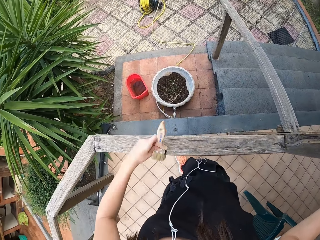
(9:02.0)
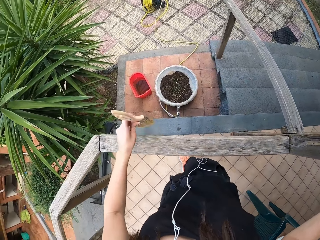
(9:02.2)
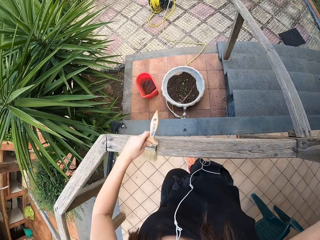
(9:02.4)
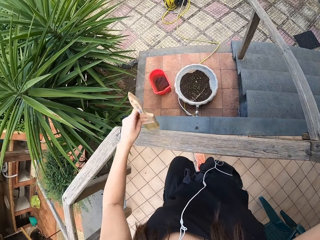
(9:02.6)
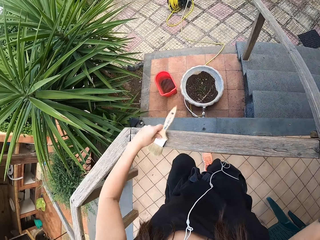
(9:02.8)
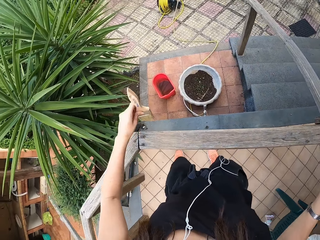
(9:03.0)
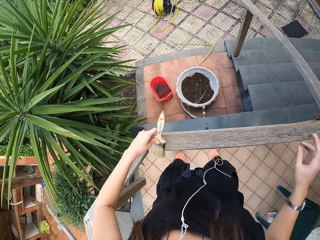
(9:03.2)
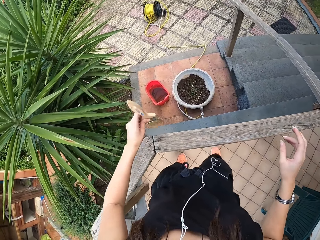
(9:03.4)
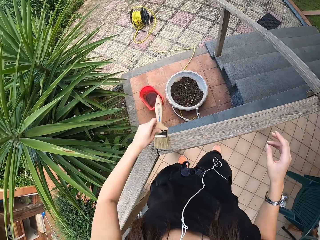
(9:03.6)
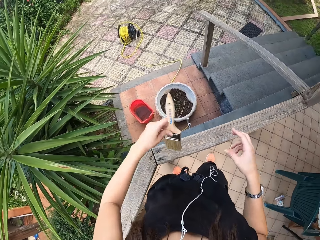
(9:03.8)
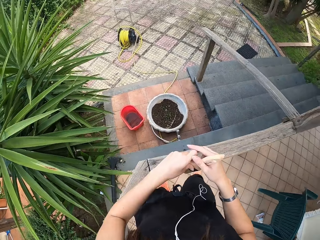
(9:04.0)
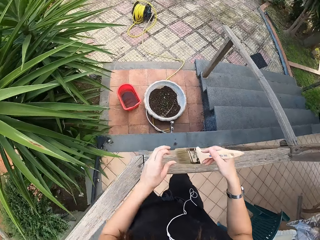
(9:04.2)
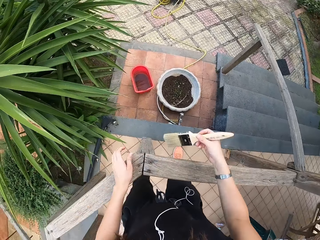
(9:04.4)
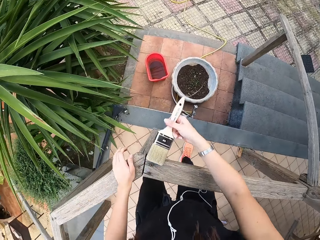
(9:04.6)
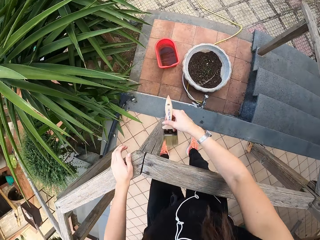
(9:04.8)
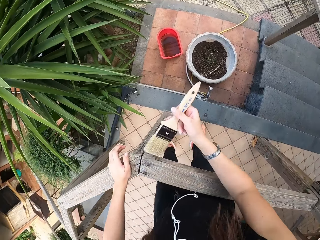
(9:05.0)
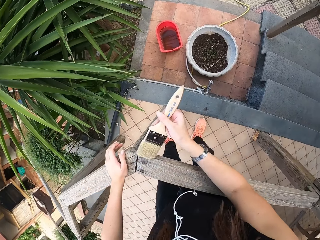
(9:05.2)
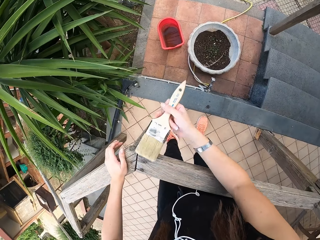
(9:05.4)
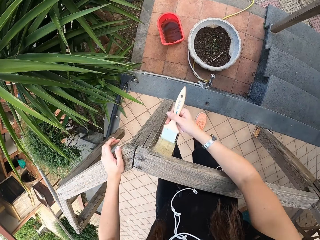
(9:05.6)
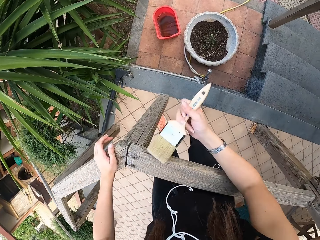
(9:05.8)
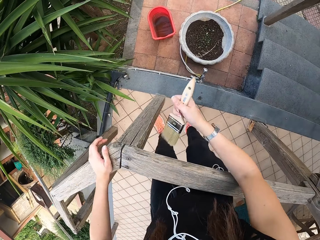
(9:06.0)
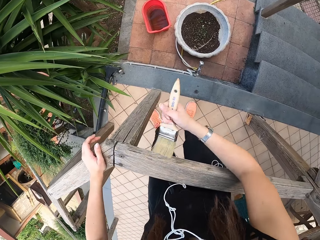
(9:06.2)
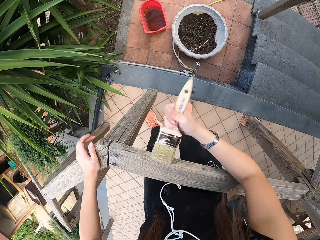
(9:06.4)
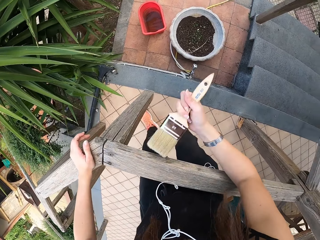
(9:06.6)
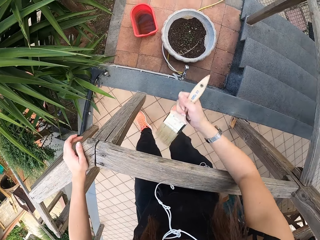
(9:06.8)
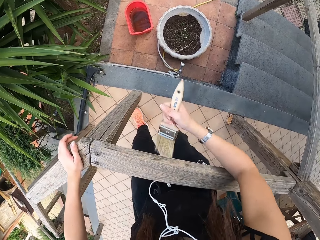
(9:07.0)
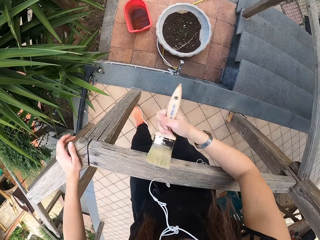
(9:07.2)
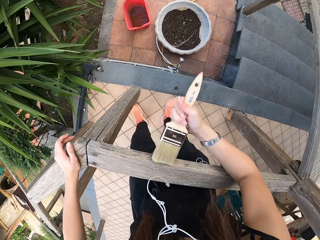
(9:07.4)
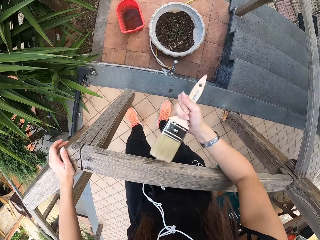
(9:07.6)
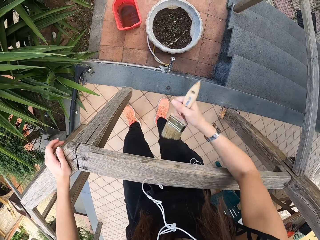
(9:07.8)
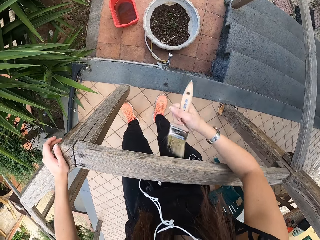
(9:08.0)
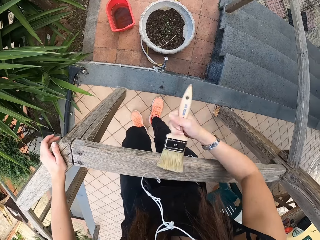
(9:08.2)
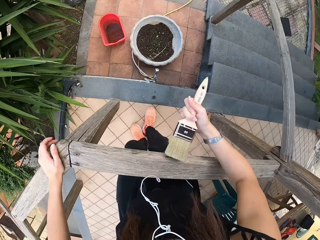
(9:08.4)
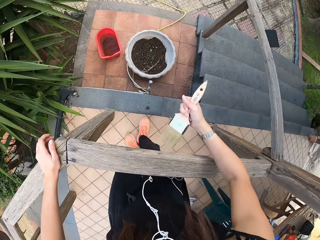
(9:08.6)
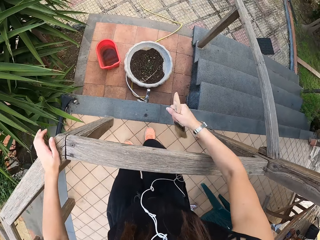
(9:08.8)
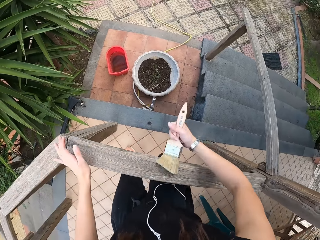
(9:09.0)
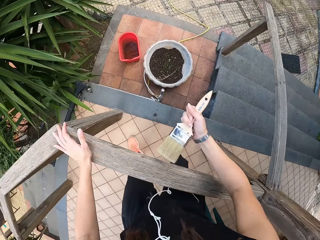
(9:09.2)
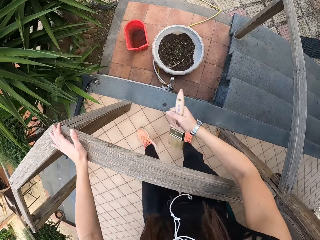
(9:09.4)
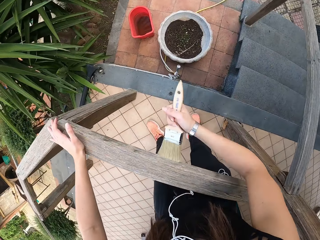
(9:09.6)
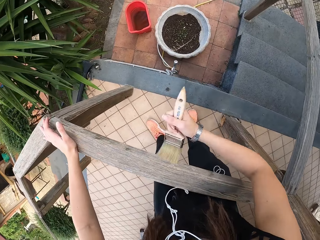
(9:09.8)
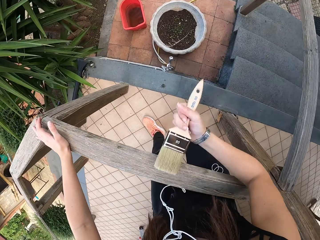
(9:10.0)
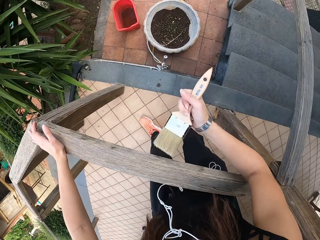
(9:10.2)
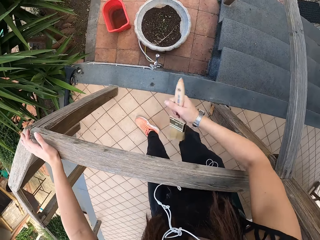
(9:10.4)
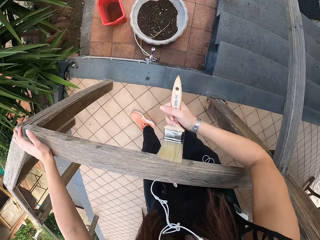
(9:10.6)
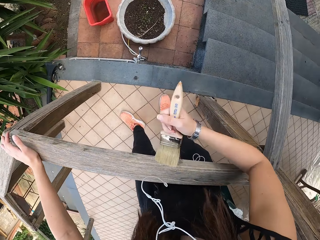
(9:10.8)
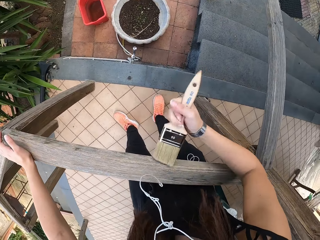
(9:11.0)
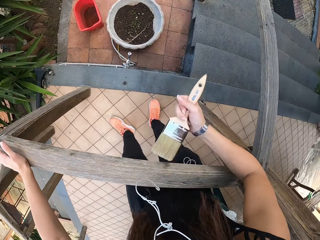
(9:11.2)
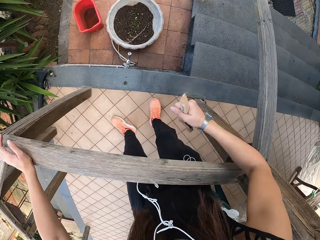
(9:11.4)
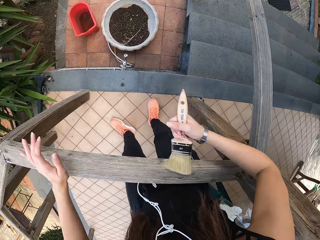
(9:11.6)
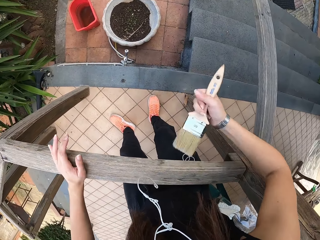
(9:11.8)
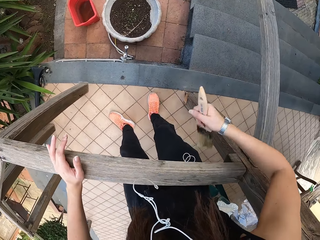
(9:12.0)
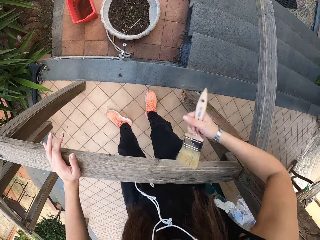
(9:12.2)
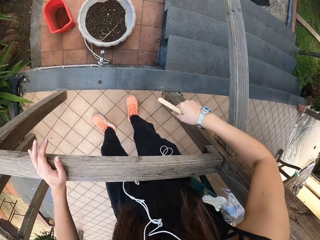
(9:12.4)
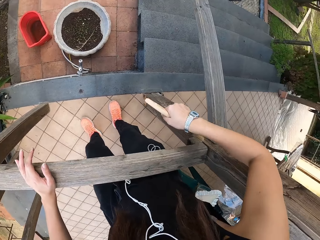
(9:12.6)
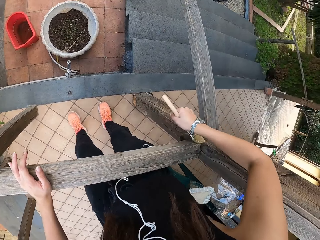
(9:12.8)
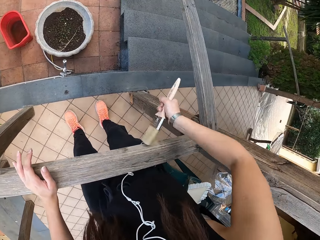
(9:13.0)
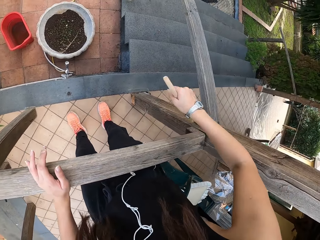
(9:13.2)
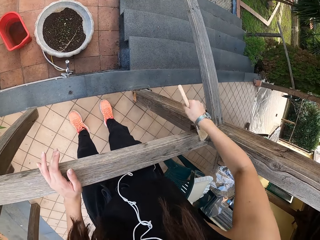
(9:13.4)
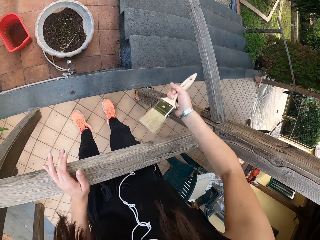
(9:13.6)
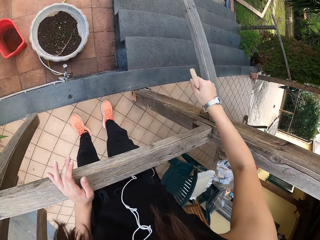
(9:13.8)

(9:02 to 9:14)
The camera wearer brushes. They transfer the paint brush to the right hand. They brush the wood with the paint brush.

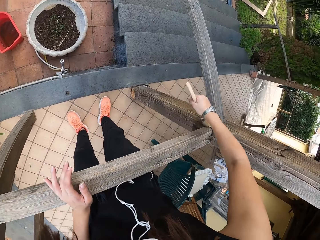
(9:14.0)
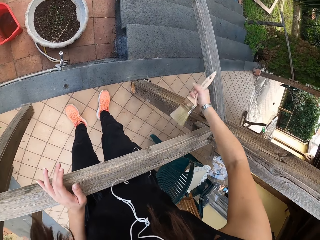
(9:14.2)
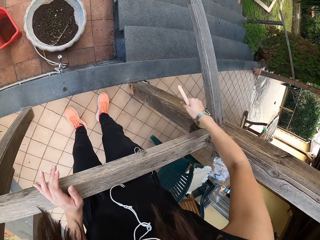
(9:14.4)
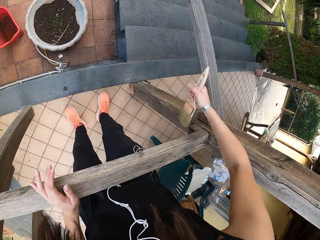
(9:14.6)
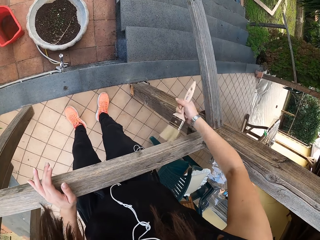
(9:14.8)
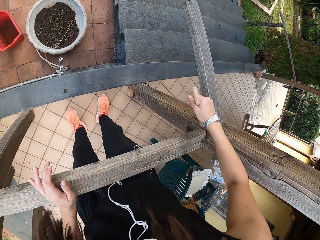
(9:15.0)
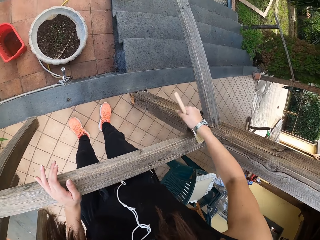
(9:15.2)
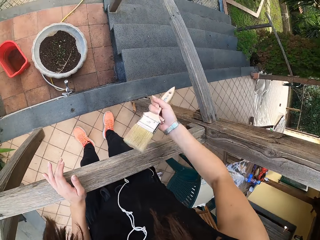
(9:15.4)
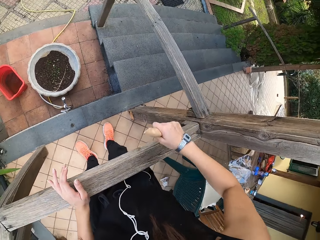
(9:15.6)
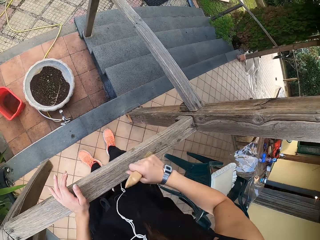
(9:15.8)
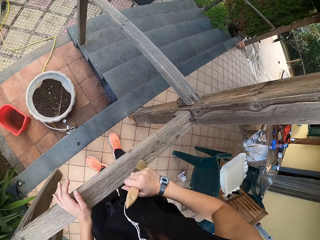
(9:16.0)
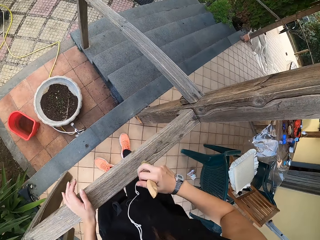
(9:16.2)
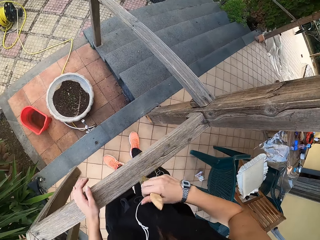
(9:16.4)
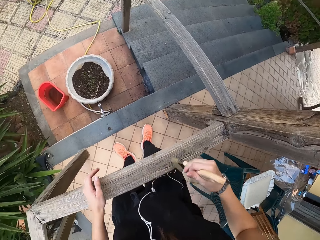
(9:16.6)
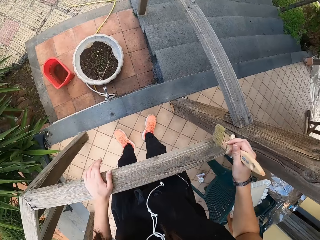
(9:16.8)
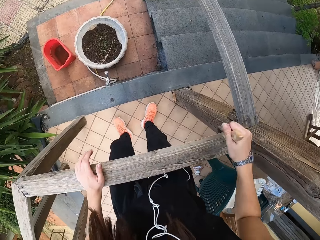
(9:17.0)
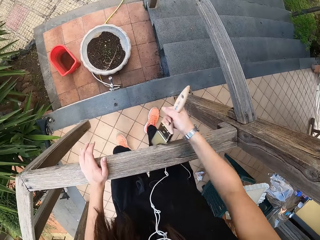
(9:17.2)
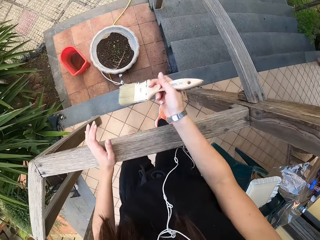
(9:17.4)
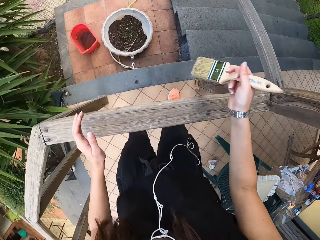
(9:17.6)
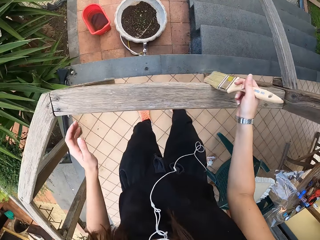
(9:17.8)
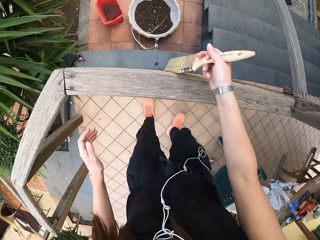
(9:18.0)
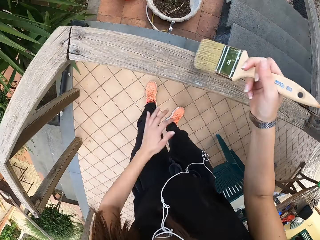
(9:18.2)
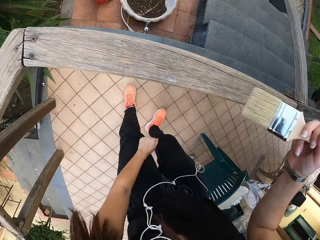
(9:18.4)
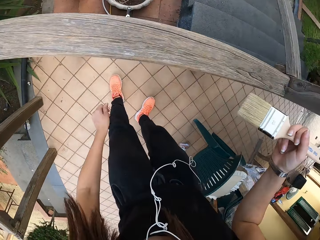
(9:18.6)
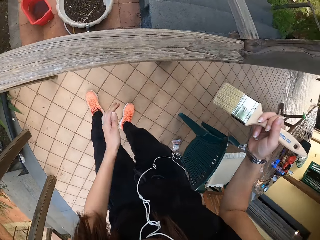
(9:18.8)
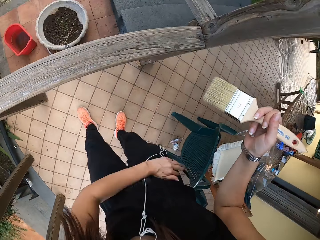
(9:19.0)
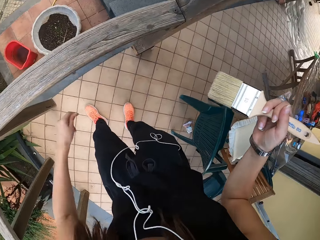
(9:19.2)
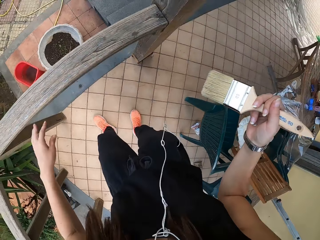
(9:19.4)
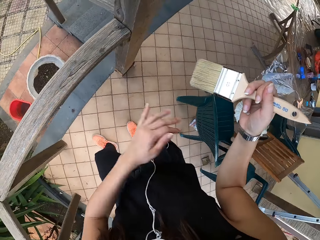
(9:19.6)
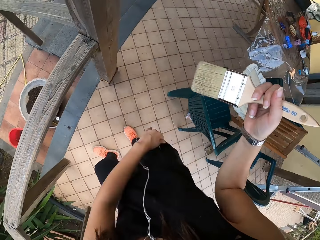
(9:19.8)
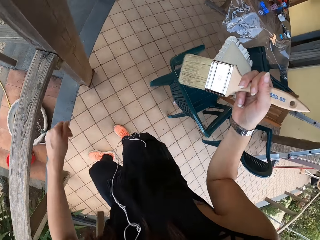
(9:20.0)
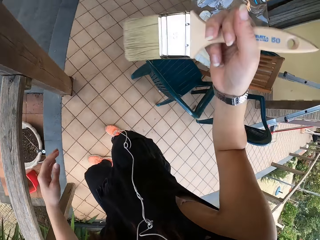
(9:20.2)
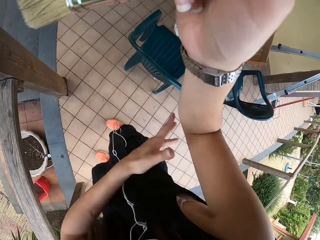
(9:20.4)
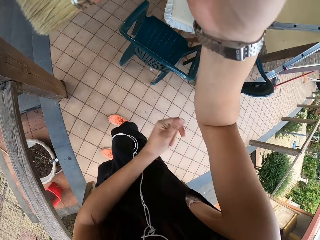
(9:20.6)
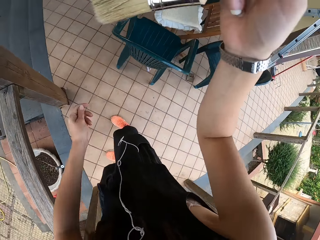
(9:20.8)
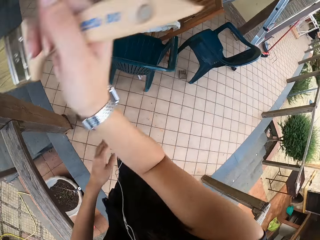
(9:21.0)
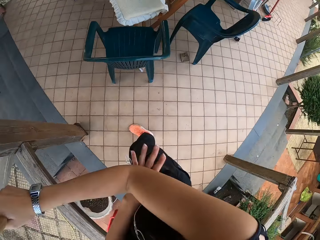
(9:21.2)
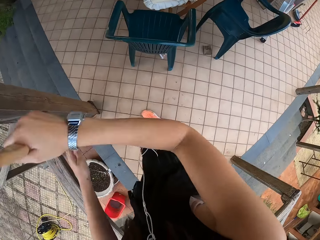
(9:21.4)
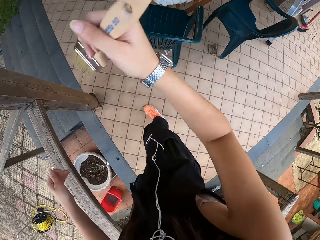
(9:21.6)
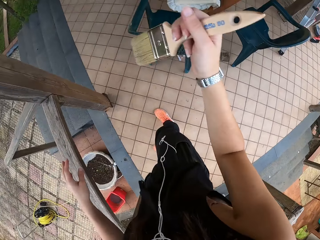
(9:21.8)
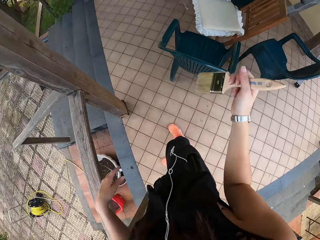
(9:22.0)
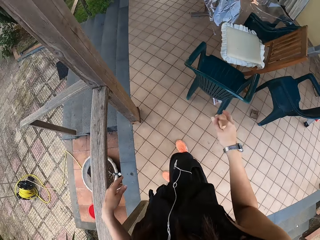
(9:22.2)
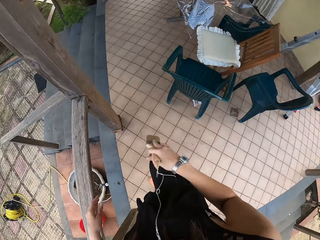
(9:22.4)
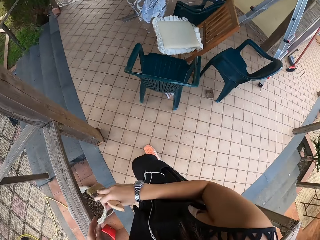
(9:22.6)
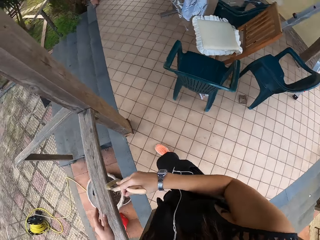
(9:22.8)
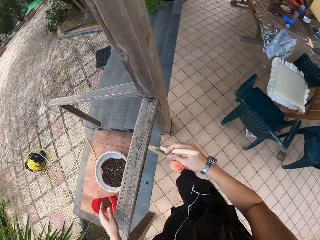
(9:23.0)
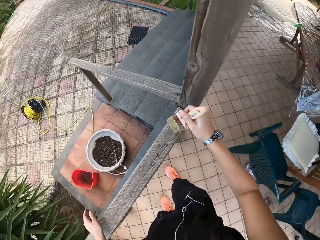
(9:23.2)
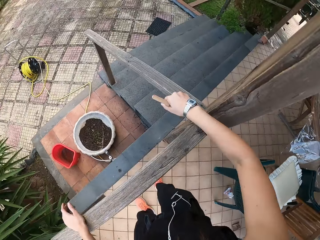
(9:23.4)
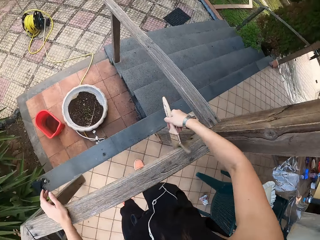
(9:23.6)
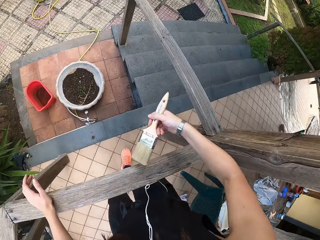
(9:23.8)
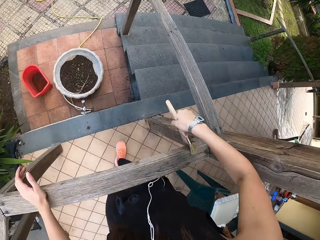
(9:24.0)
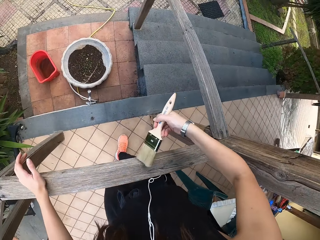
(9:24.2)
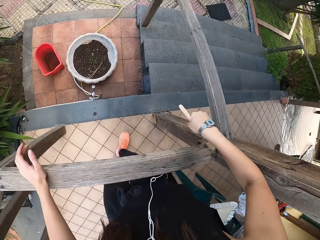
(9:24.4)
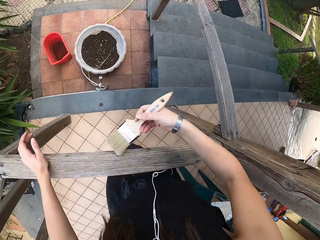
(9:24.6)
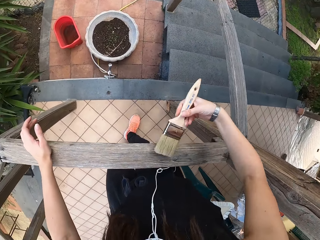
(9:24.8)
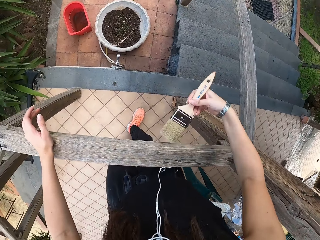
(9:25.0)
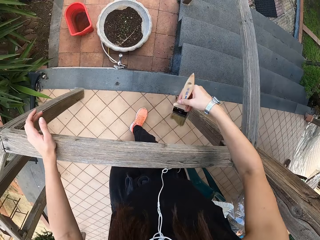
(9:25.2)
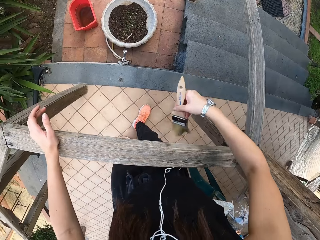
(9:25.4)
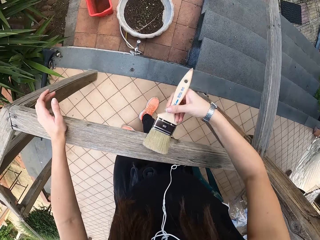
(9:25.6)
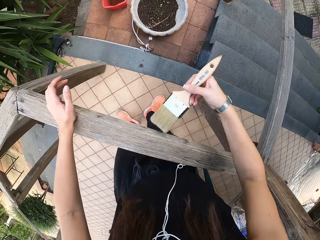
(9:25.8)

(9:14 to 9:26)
The camera wearer removes her hand from the post. She rubs her body with the left hand. She wipes her trouser. She wipes her hand. She brushes the wood with the paint brush.
